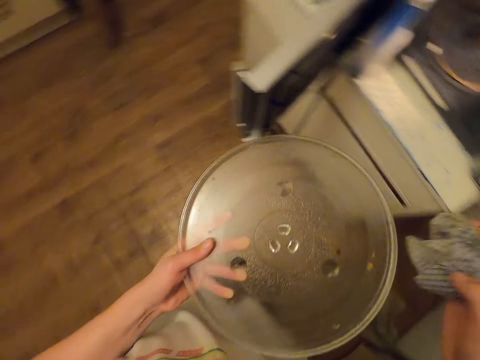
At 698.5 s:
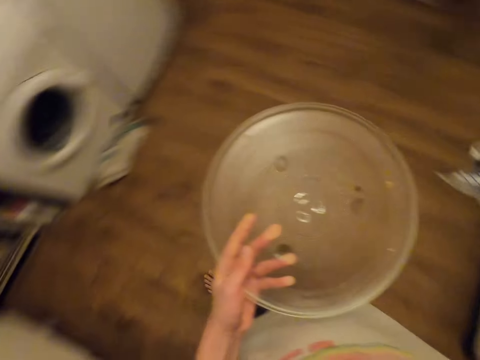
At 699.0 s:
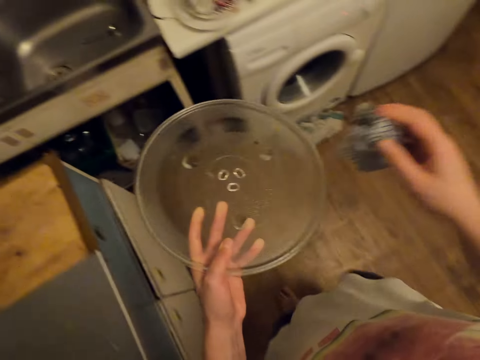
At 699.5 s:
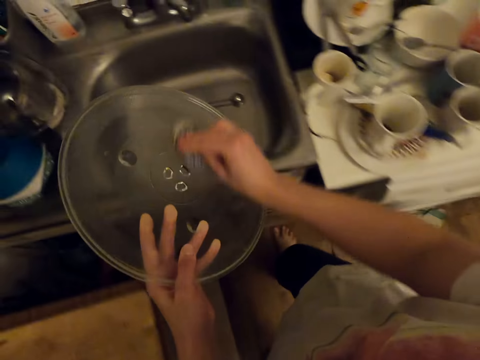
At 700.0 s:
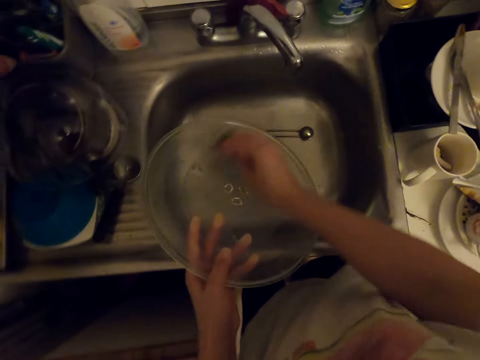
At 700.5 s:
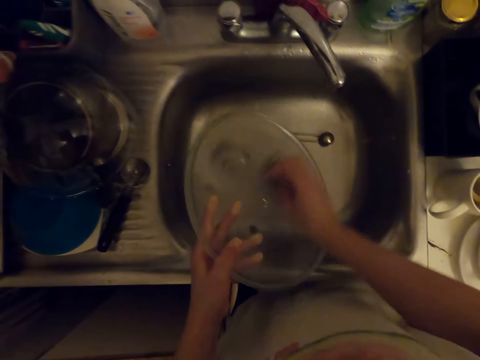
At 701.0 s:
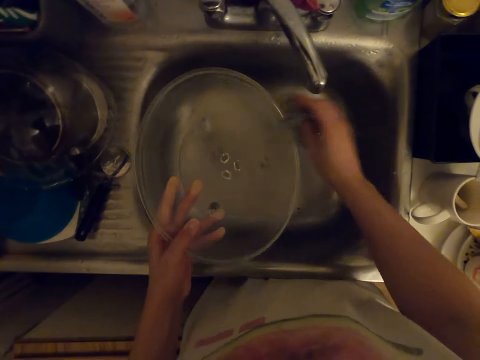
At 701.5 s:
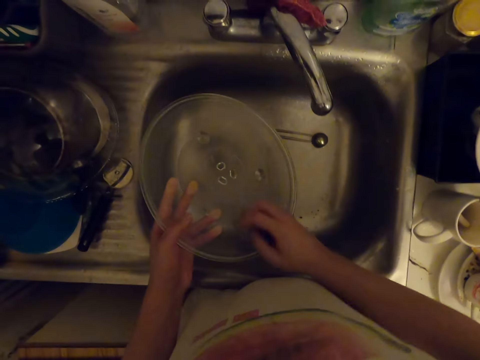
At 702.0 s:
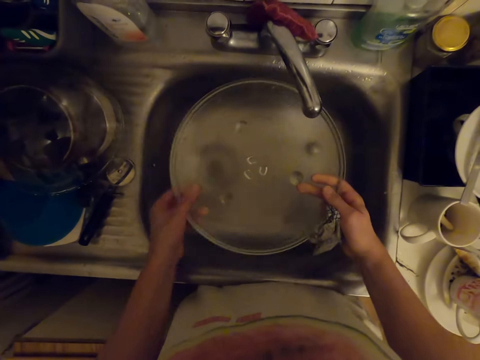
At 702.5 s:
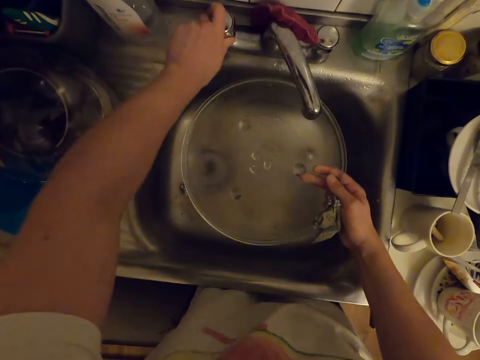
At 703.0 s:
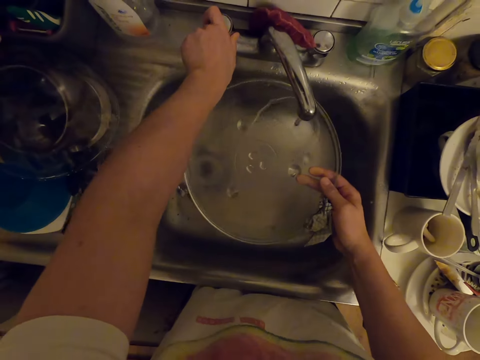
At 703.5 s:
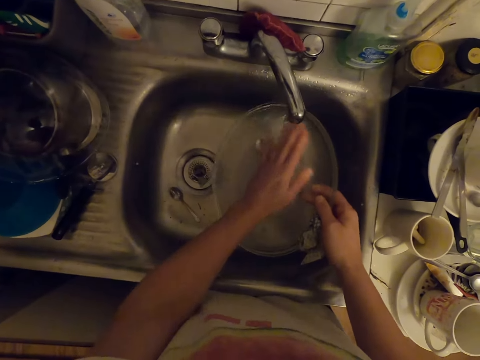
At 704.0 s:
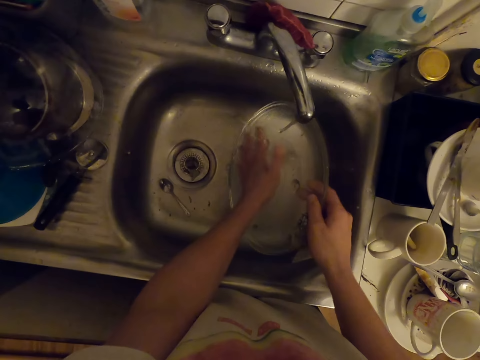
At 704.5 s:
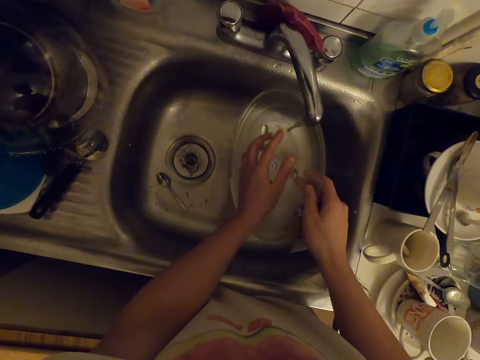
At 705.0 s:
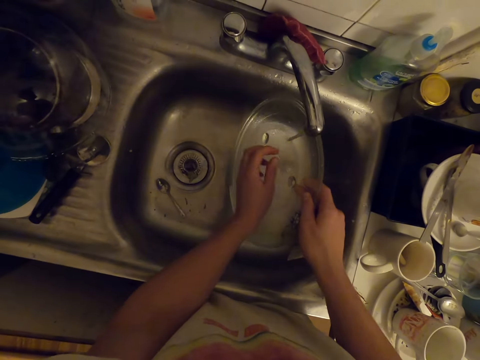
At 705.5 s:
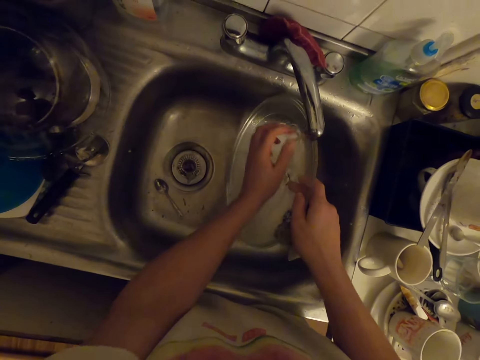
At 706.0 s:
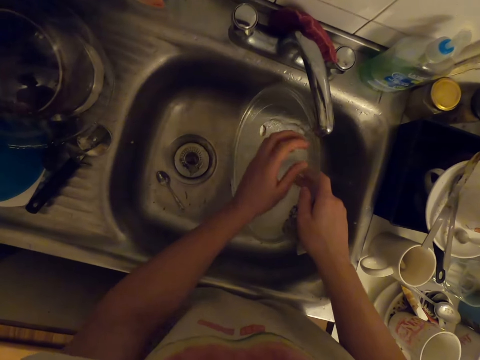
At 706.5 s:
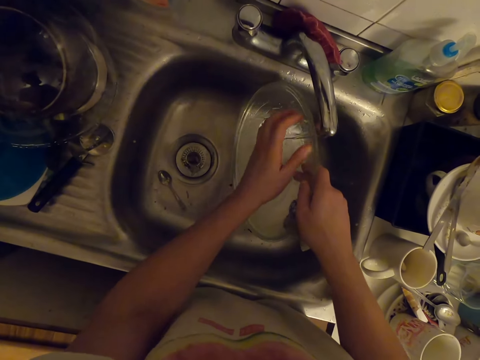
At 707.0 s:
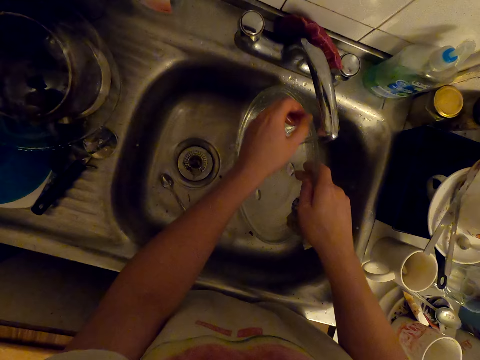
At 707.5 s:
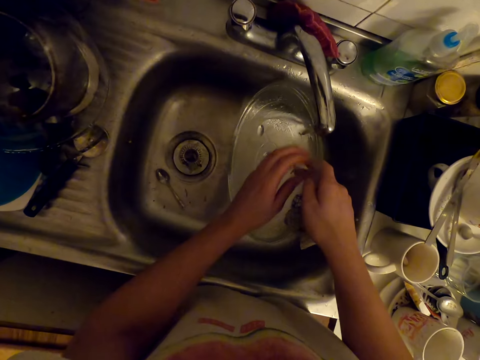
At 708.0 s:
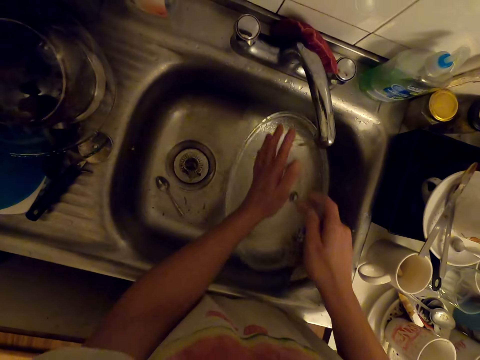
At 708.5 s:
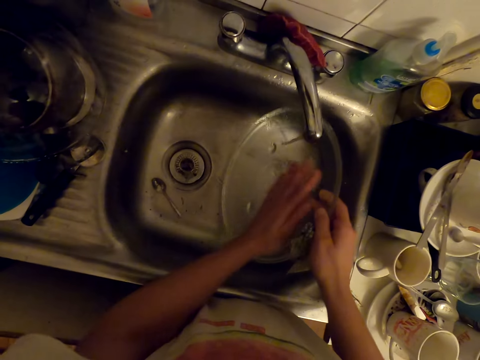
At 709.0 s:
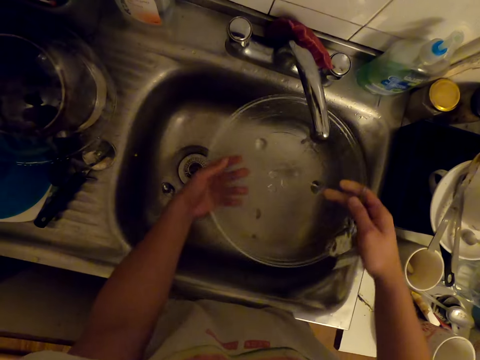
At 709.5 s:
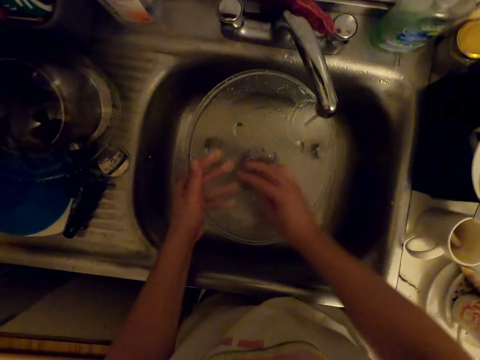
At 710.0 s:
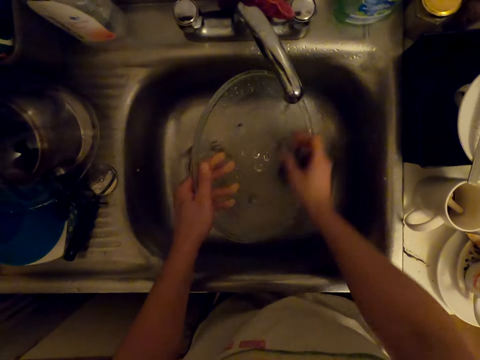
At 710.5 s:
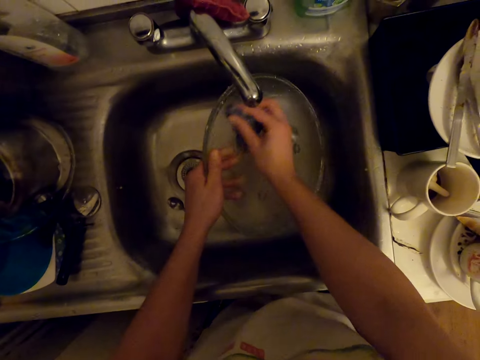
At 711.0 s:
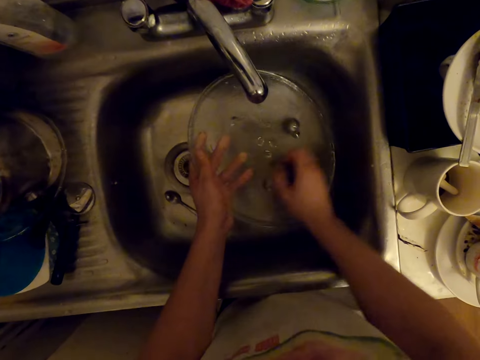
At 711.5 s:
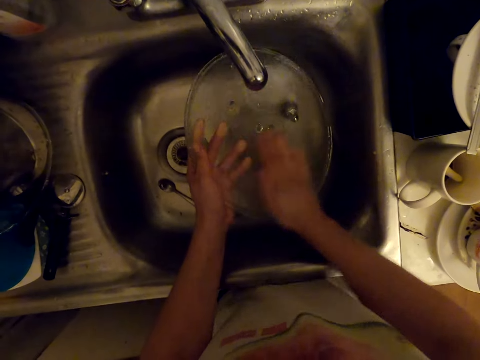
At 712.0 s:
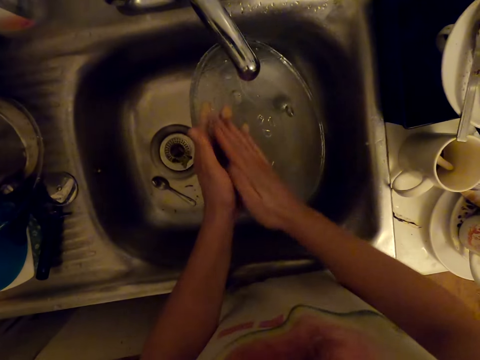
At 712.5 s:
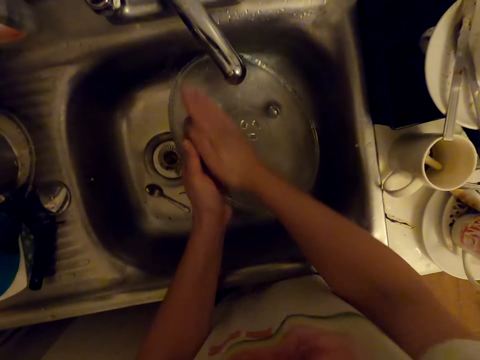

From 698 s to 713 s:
The camera wearer walks around. They wipe the turntable or glass. They turn on the faucet. They wash the turntable on the sink.

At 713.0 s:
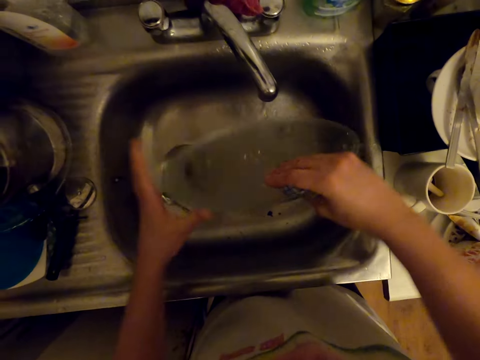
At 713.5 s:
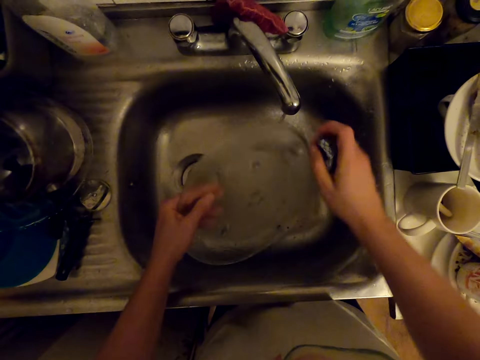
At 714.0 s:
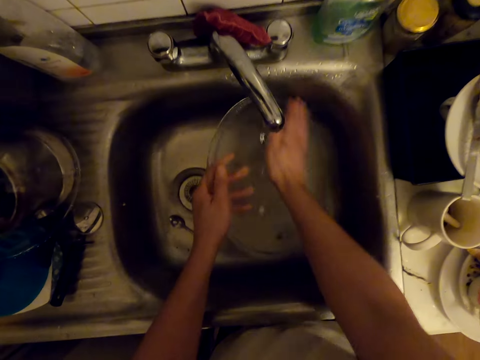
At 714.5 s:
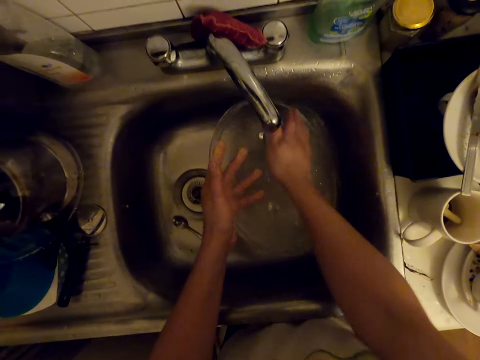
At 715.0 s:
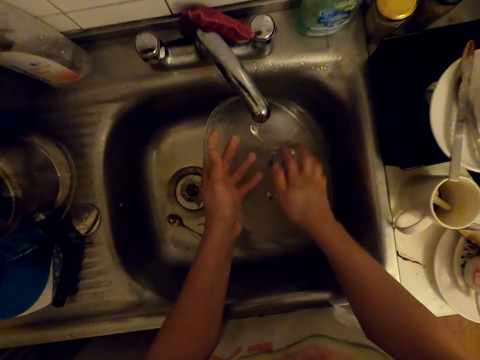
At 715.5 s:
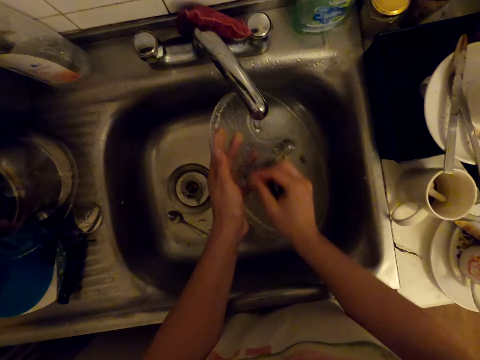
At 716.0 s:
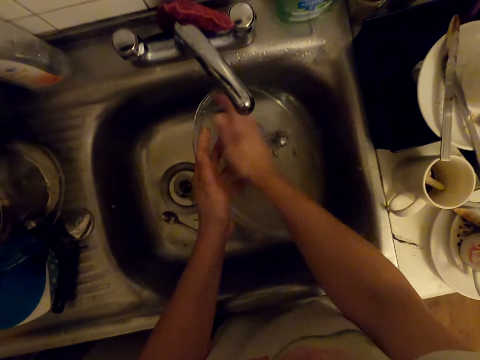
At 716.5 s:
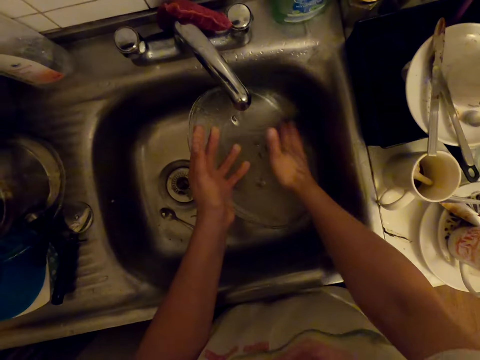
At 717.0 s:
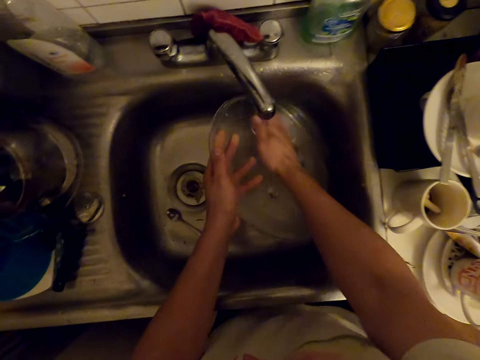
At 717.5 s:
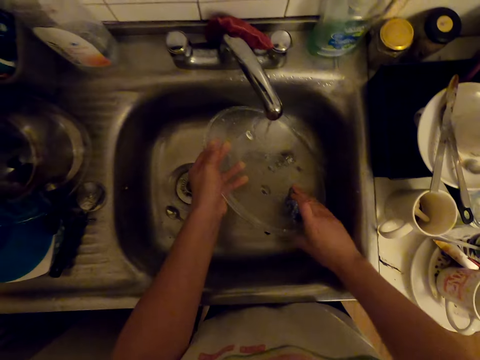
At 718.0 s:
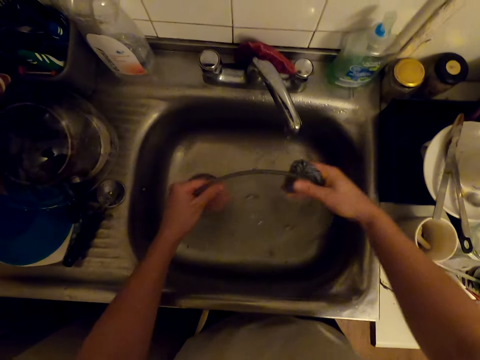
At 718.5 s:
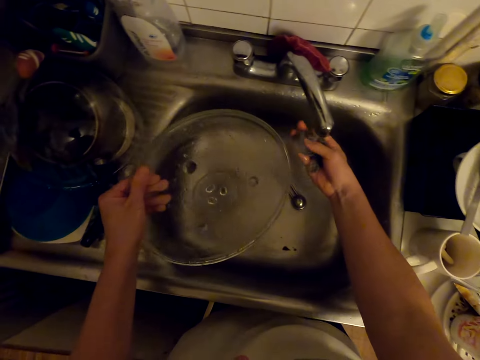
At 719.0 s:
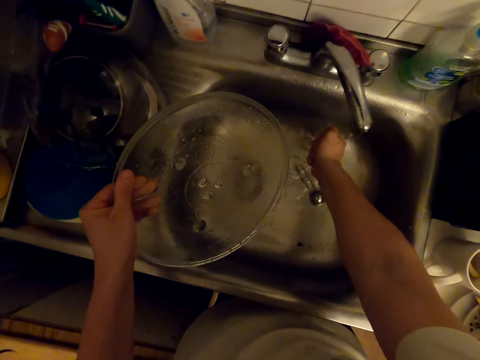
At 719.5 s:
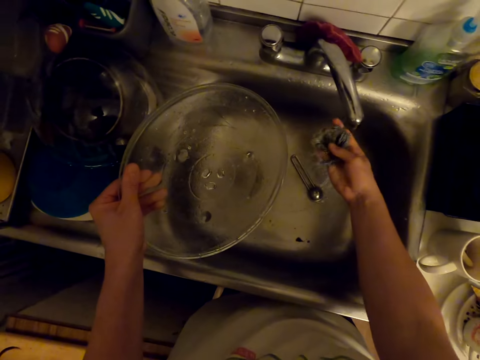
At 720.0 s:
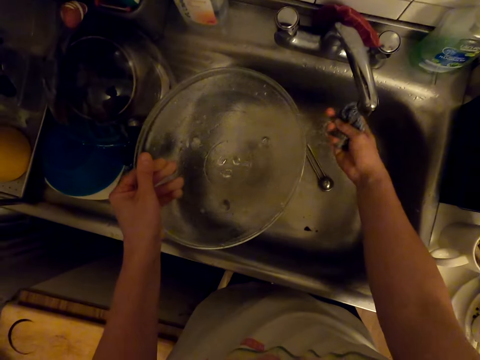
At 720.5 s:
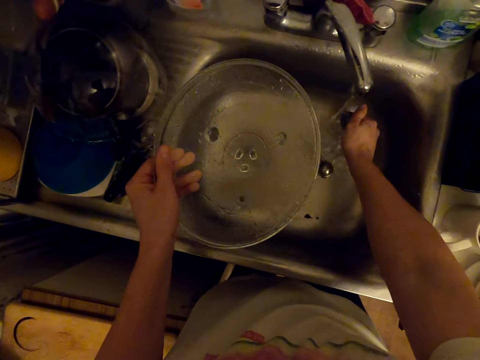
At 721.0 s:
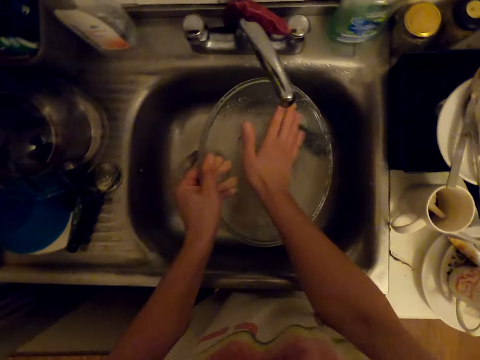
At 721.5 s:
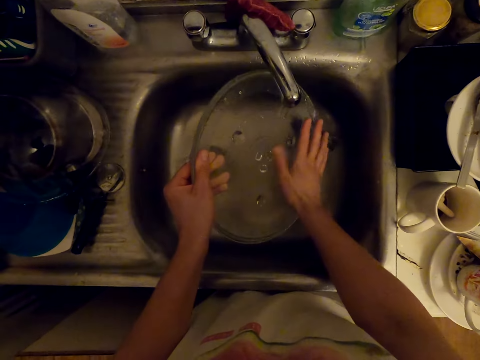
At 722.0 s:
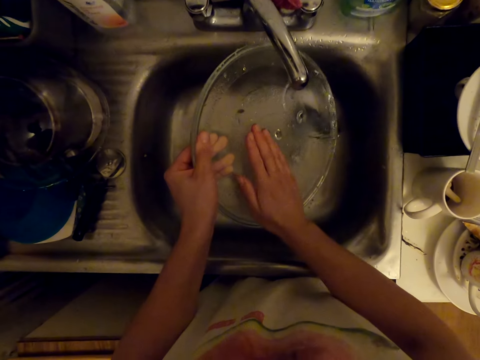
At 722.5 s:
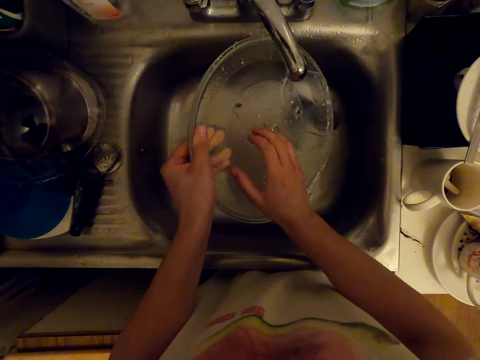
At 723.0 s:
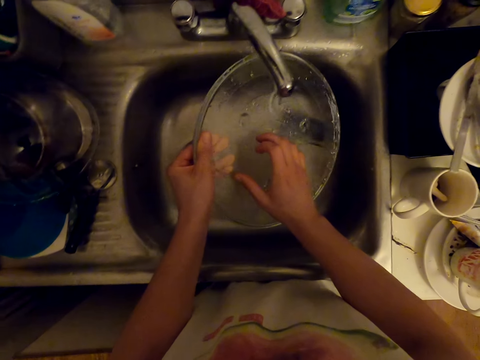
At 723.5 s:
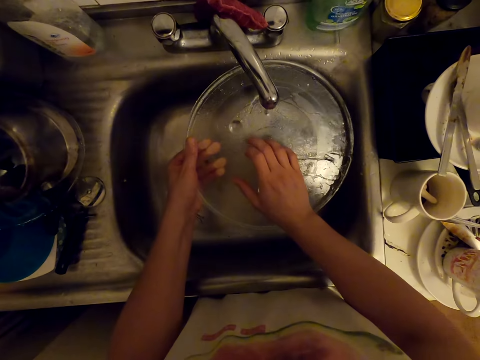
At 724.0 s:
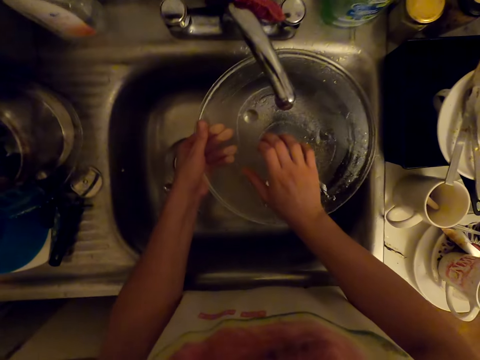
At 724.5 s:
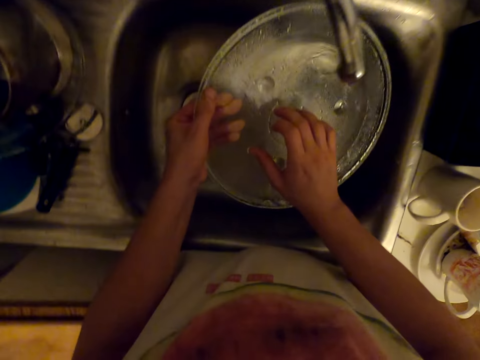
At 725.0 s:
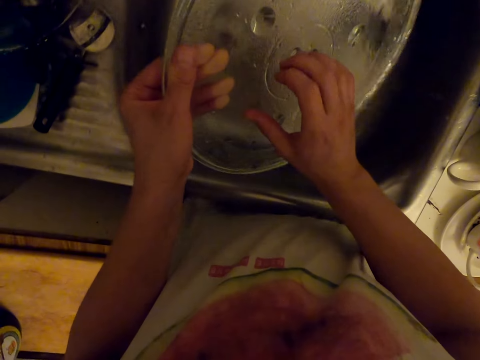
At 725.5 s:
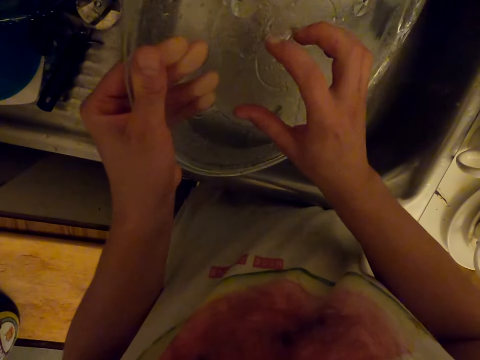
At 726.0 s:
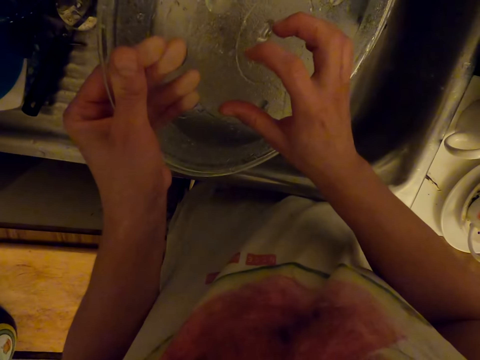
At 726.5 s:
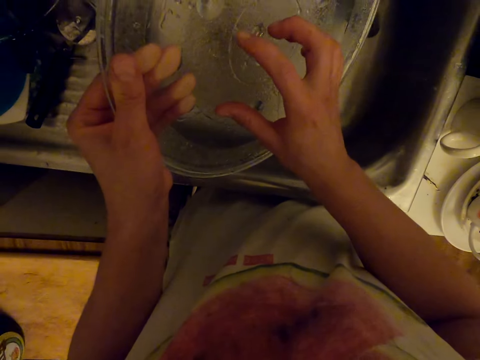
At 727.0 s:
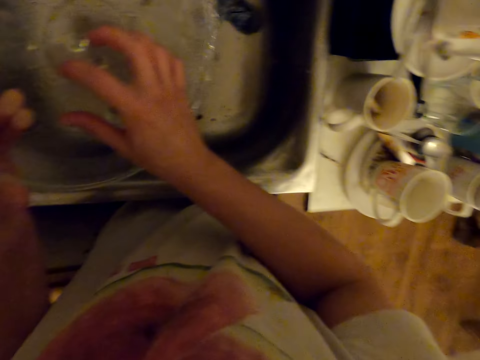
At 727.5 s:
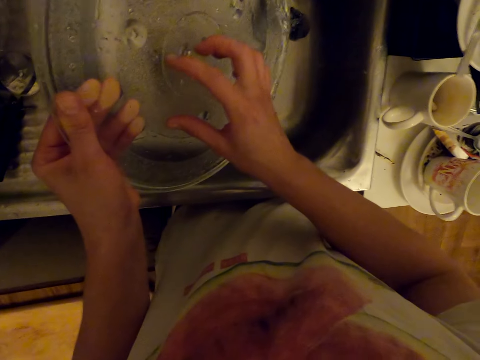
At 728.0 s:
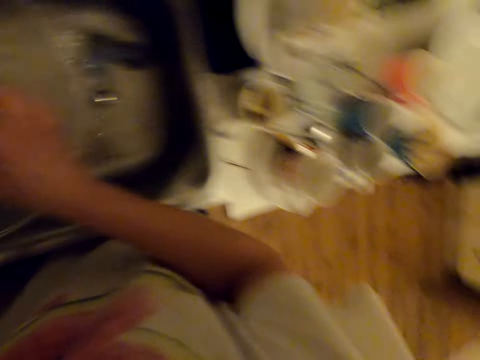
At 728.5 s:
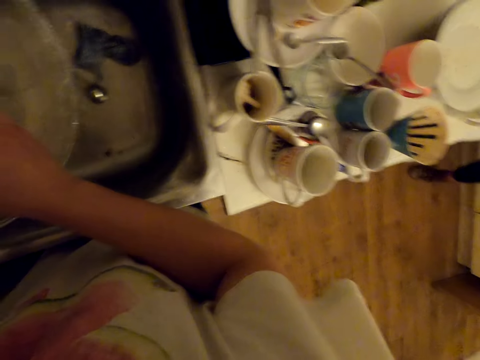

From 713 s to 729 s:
The camera wearer rinses a cloth. They rinse the microwave glass. They scratch the glass.
